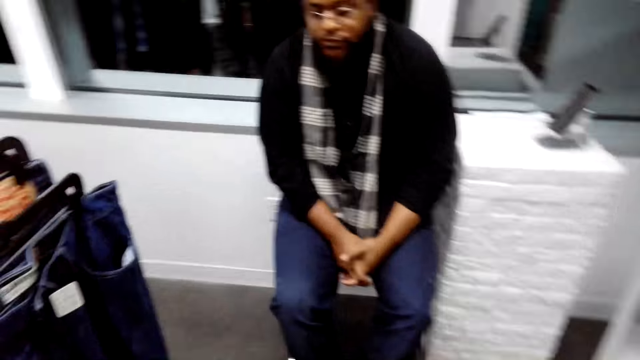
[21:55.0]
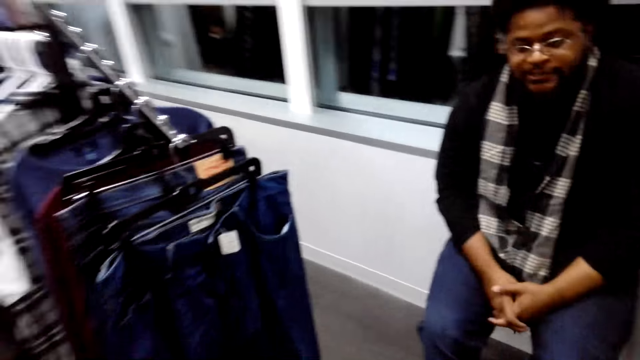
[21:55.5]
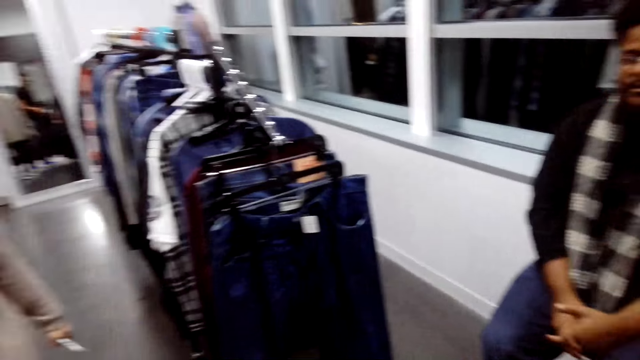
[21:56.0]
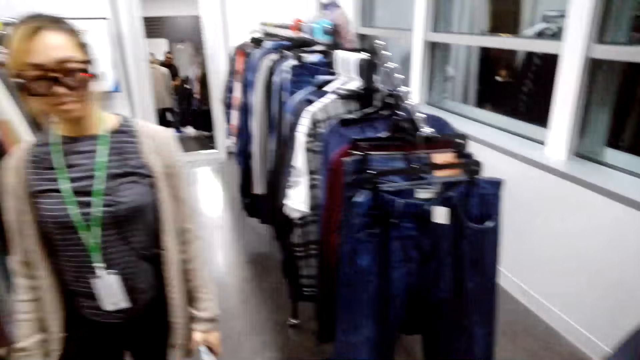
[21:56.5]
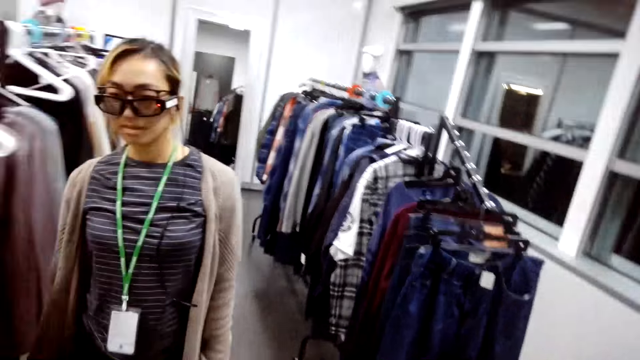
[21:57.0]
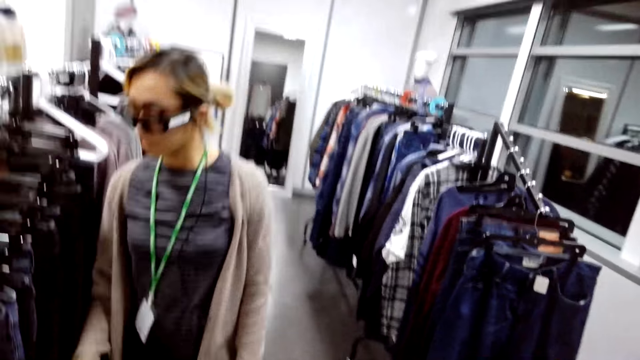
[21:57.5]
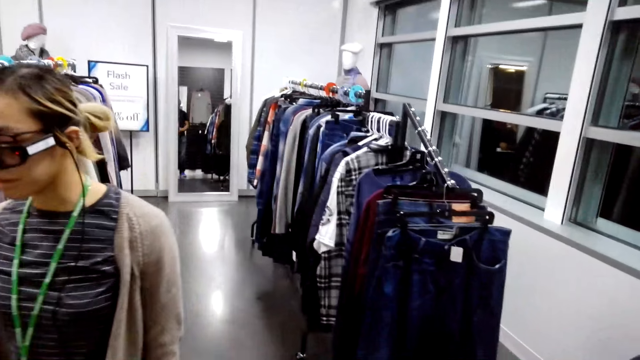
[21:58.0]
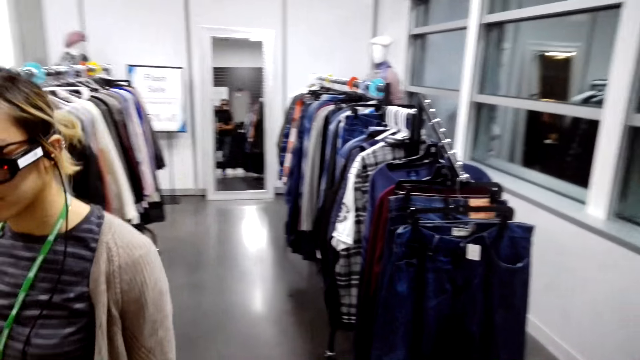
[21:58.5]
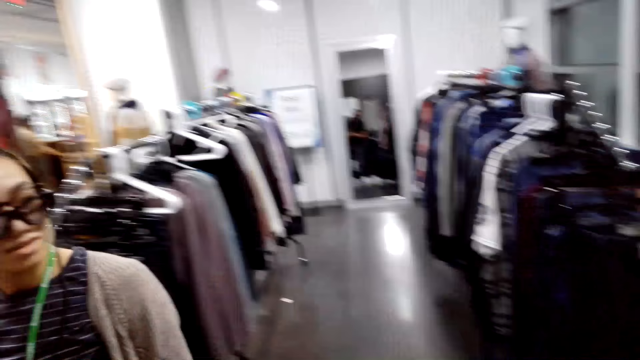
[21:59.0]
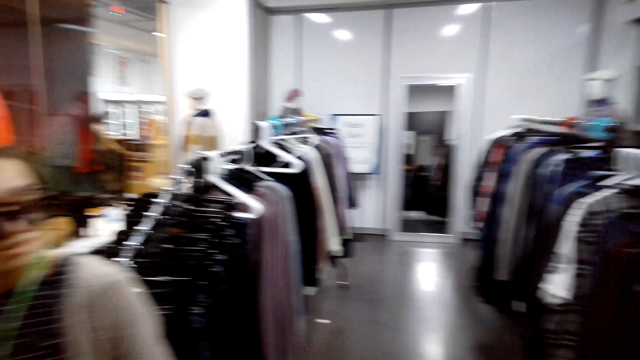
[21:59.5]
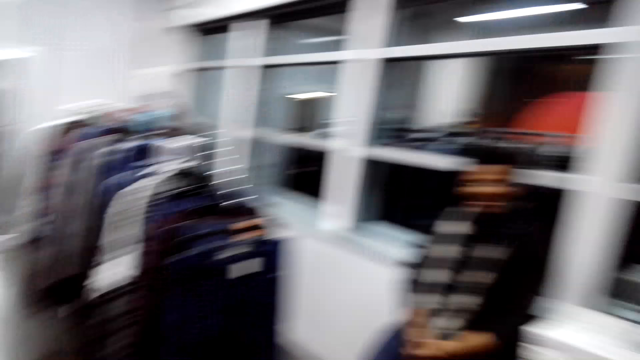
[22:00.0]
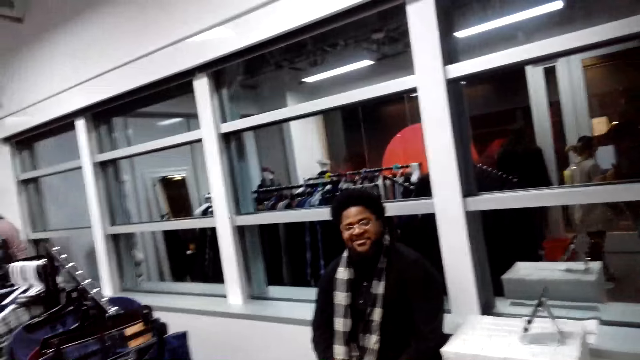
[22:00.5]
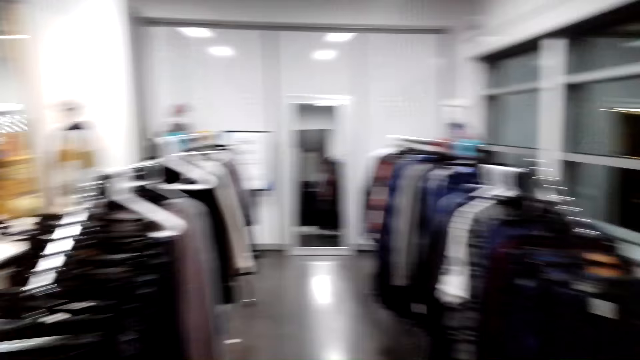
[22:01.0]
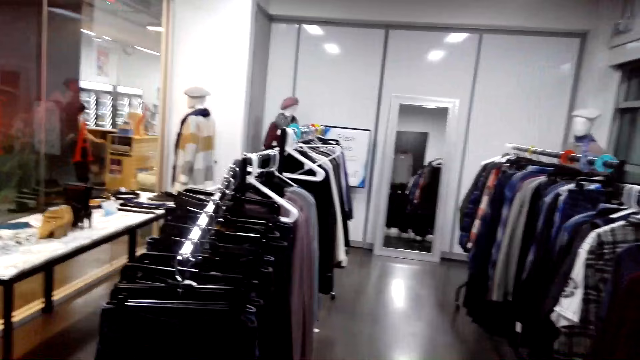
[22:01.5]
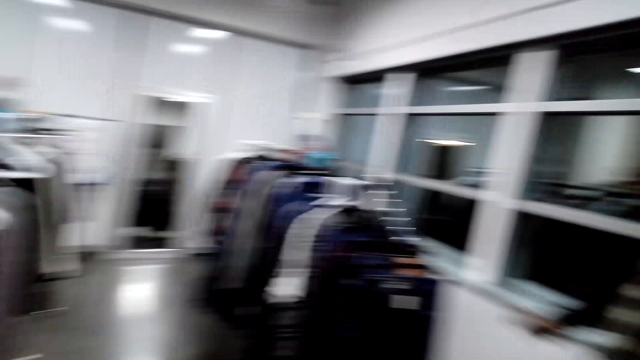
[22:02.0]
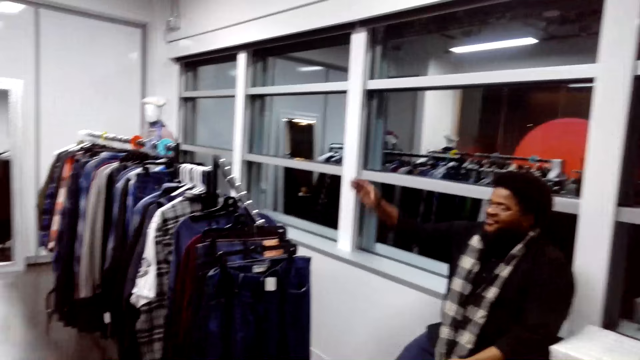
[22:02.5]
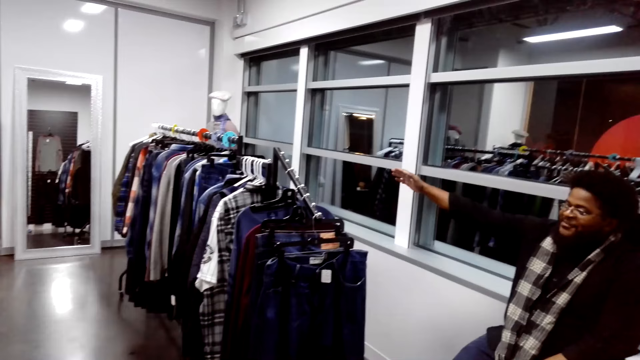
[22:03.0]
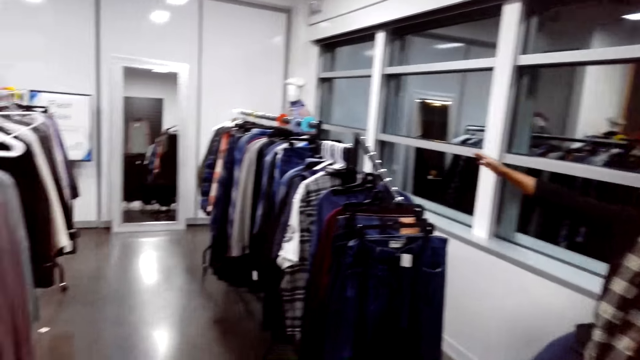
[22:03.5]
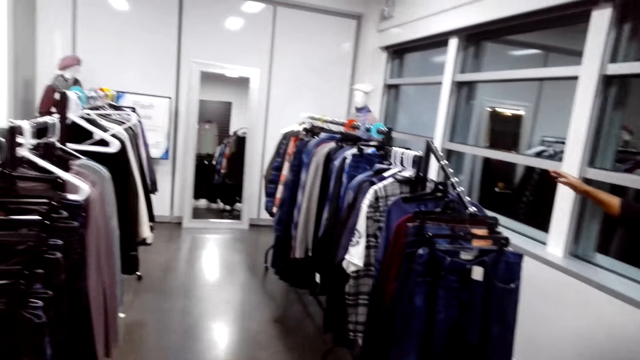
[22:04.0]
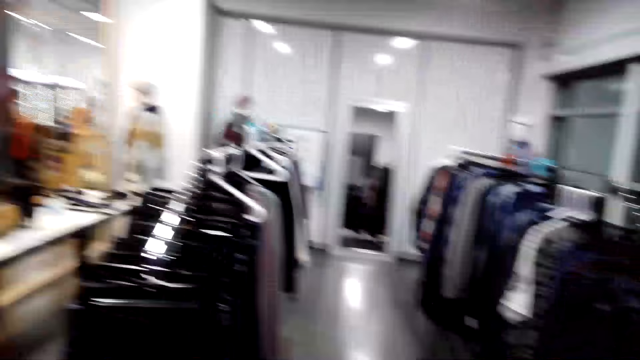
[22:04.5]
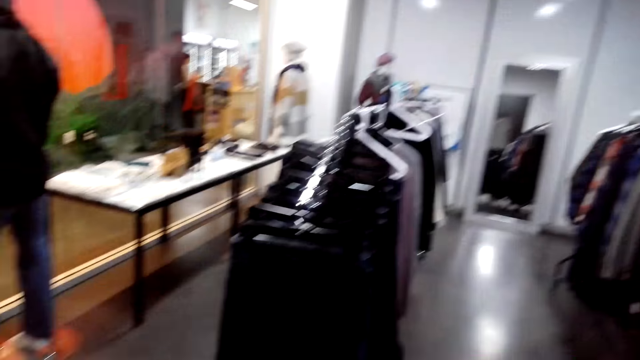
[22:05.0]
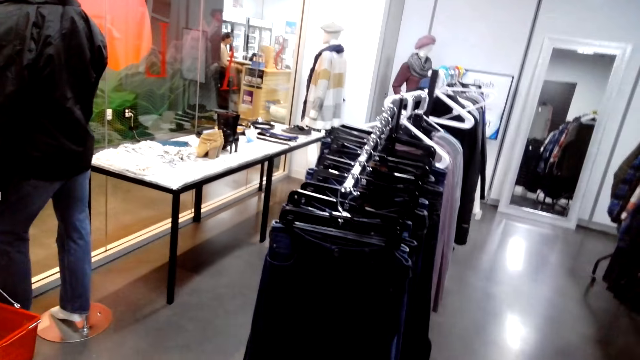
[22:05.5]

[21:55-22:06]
The camera wearer talks to the man.

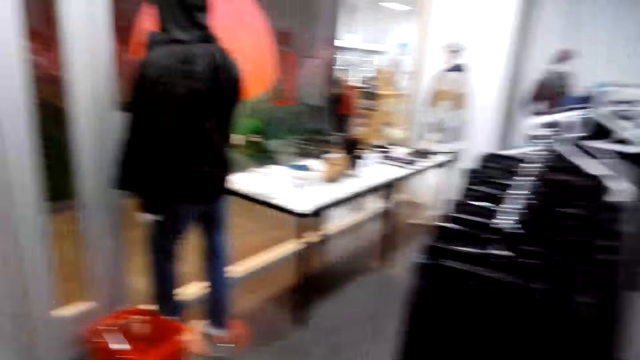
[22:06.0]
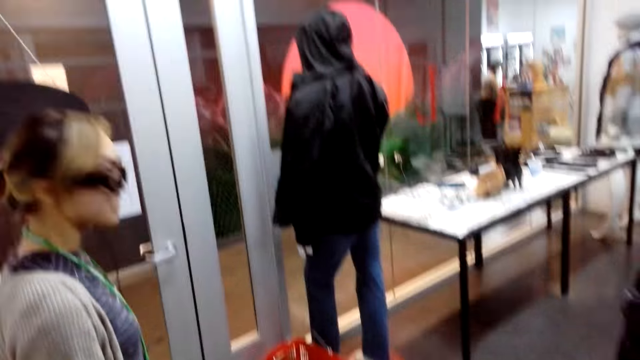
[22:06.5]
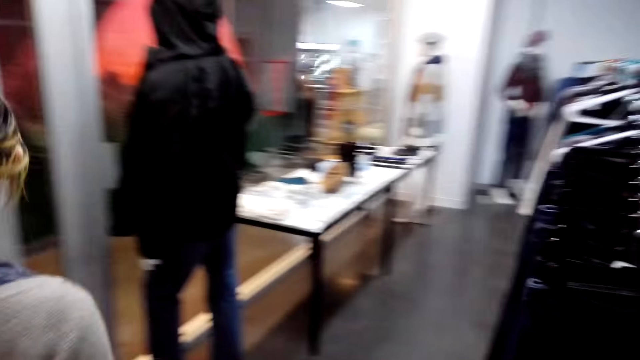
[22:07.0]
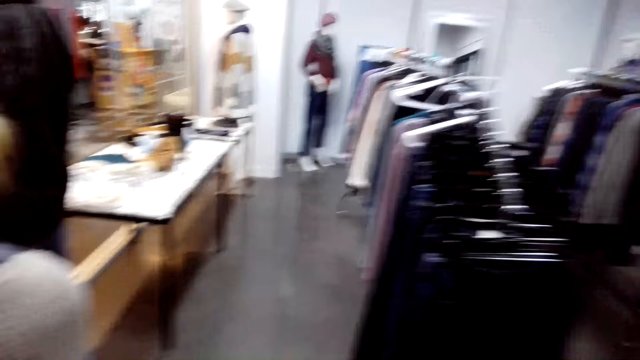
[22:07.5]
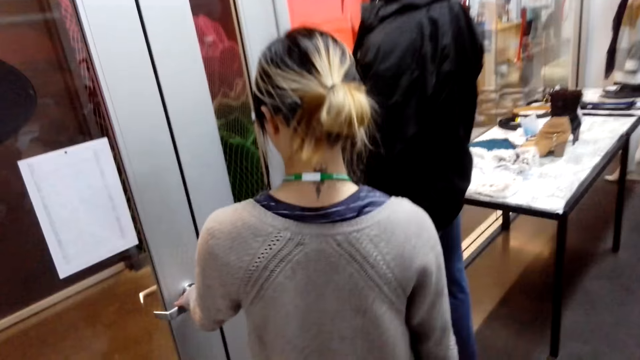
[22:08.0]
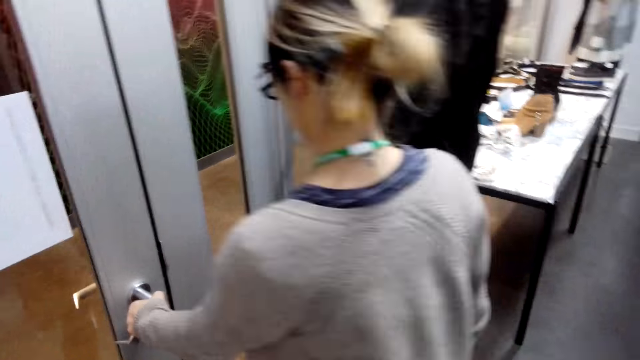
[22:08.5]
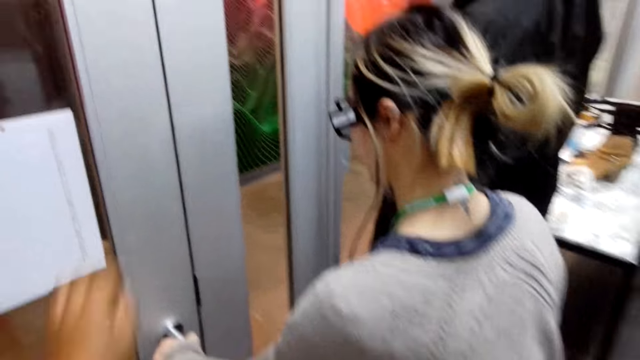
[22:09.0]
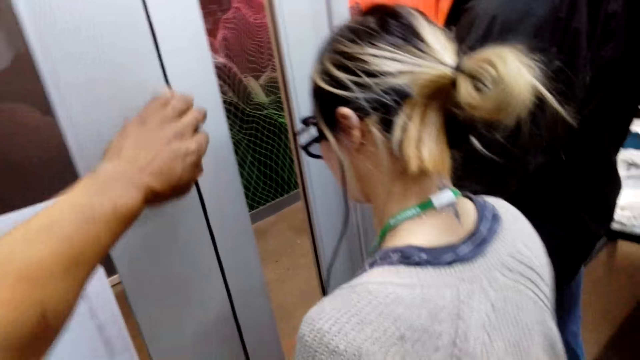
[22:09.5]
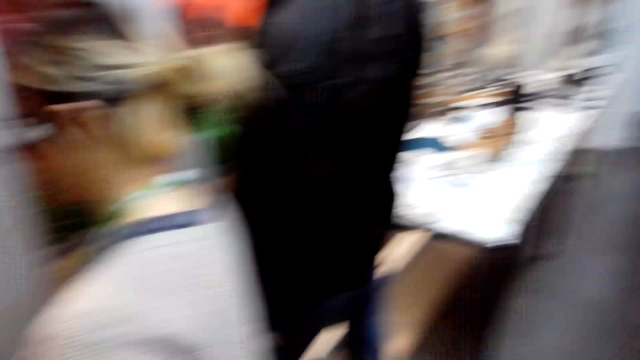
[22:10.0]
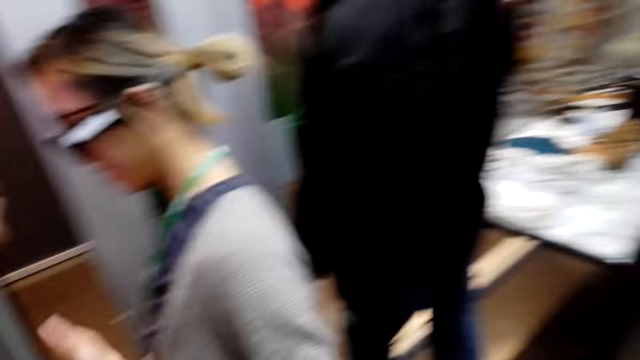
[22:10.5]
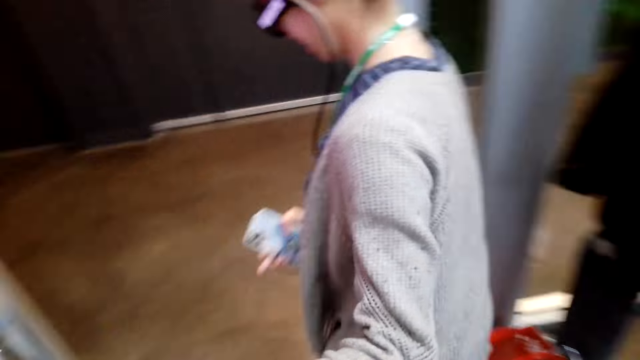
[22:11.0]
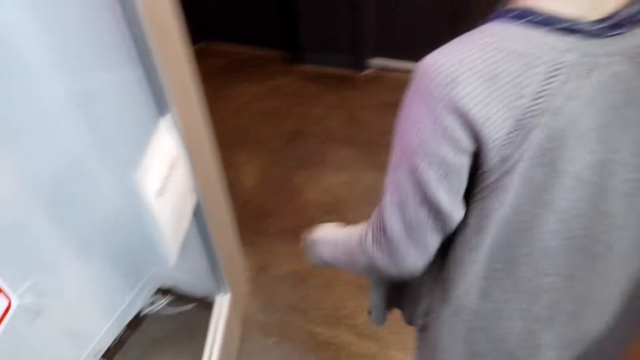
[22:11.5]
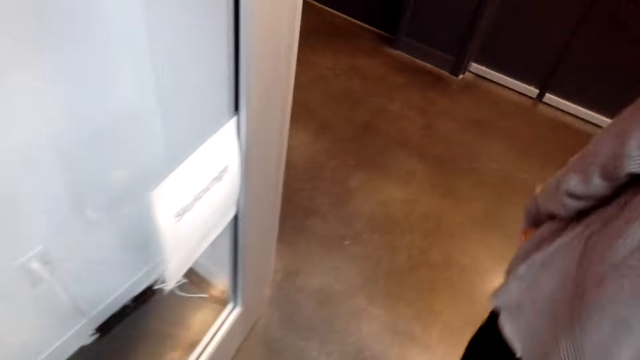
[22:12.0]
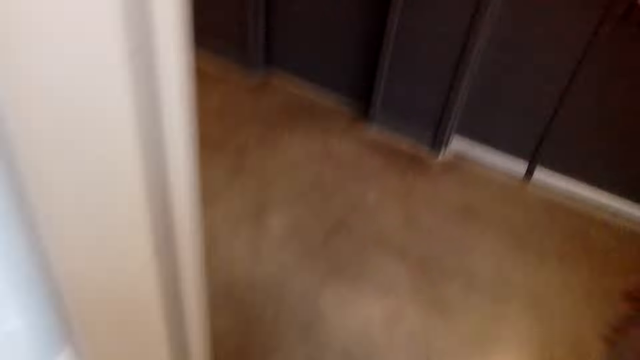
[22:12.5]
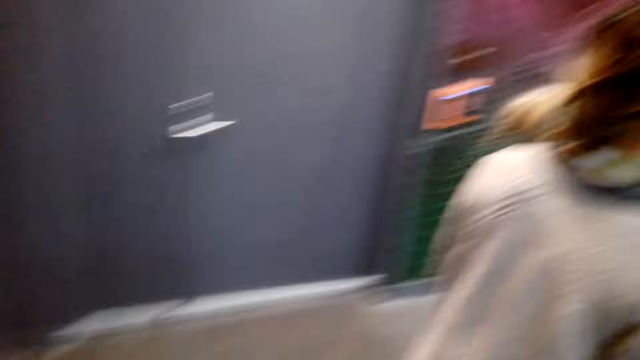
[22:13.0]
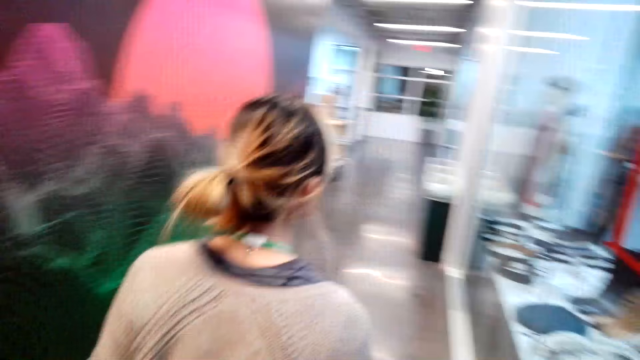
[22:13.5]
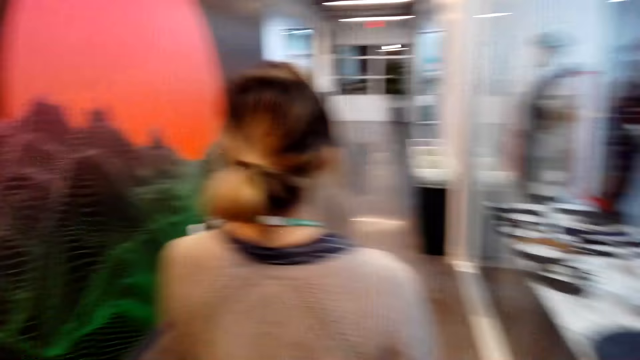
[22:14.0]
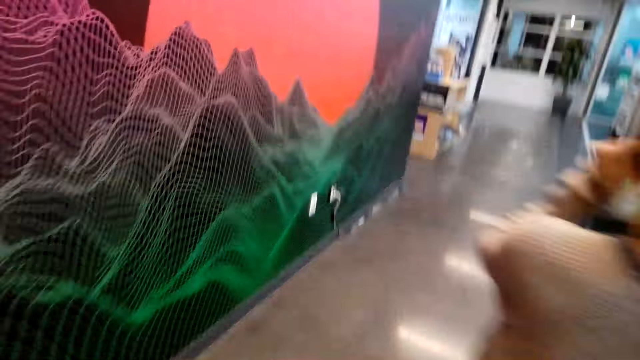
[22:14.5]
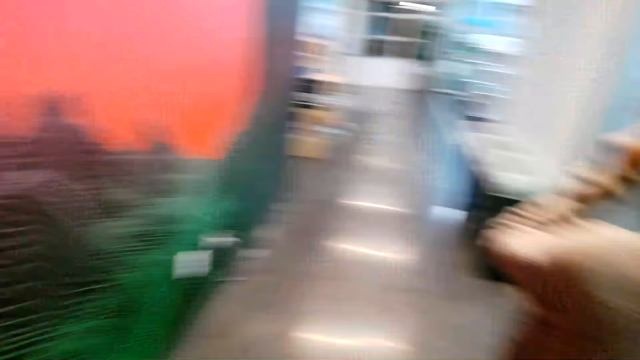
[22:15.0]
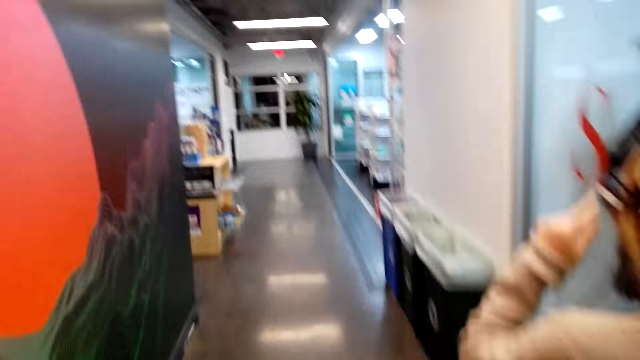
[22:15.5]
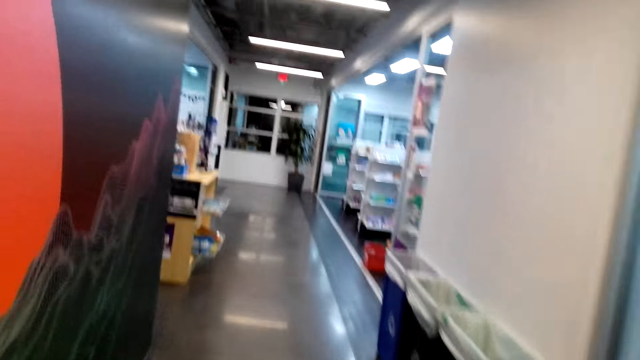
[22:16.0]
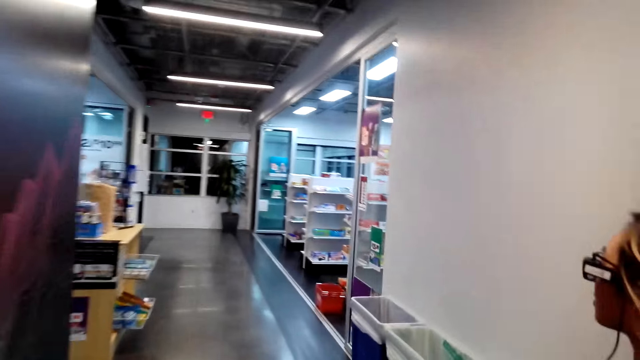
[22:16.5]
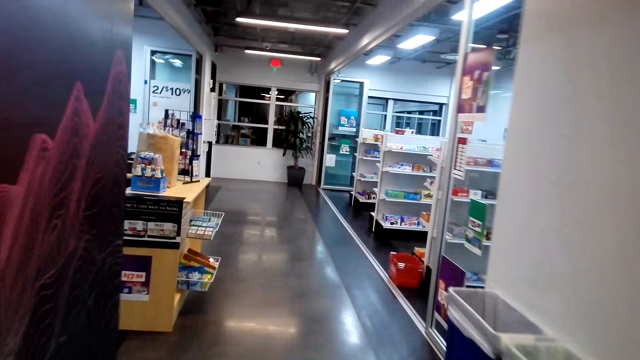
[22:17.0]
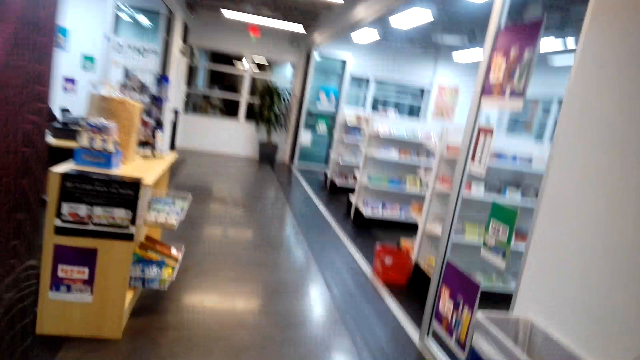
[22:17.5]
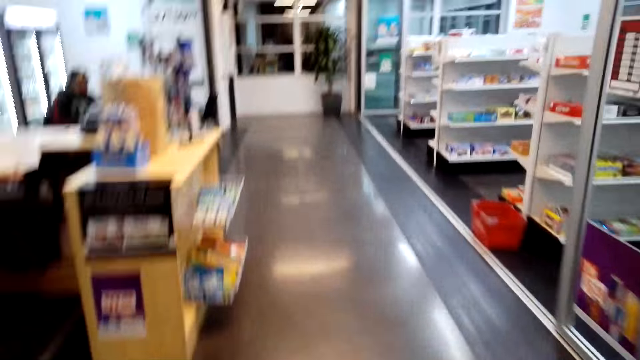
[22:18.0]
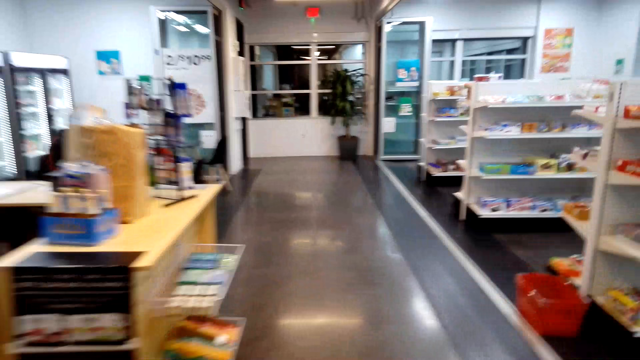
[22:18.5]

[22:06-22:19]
The woman opens the door. The camera wearer holds the door. The woman walks to the ATM machine. The camera wearer walks to the ATM machine.
